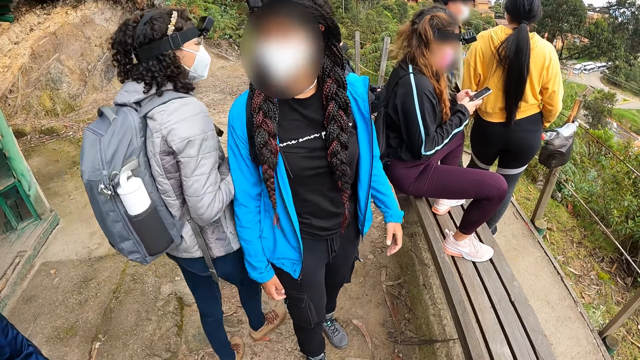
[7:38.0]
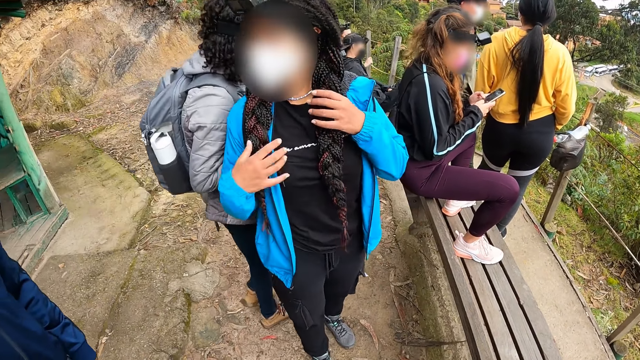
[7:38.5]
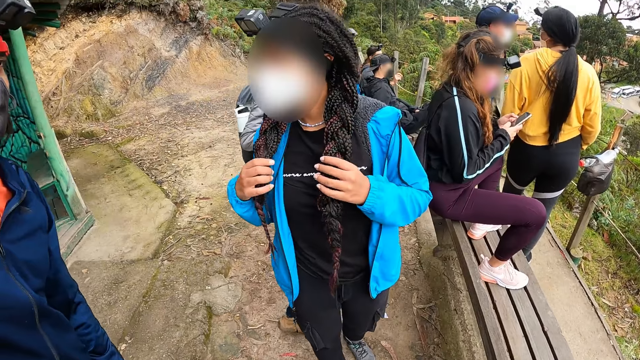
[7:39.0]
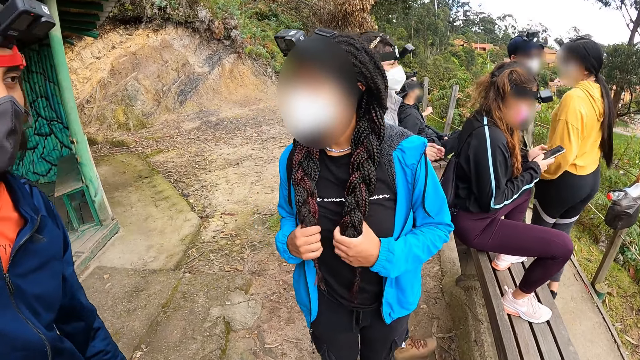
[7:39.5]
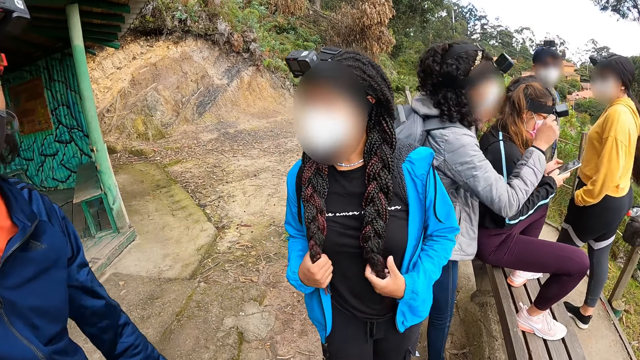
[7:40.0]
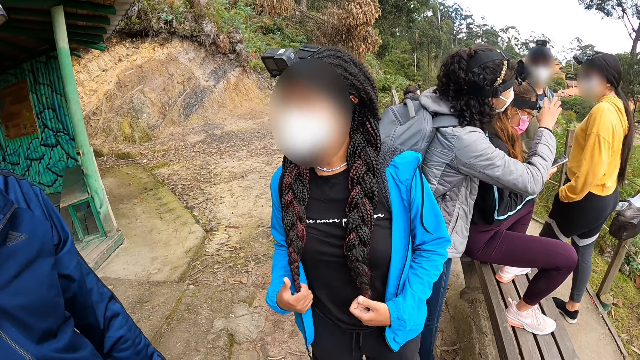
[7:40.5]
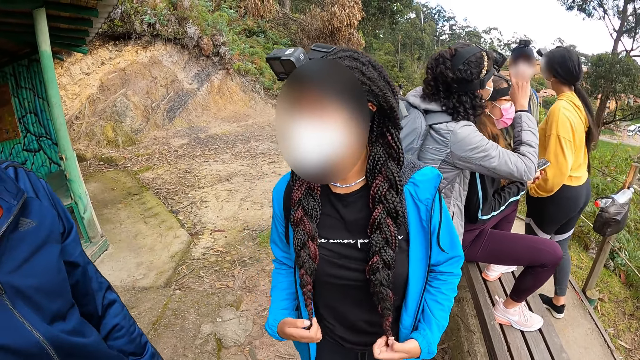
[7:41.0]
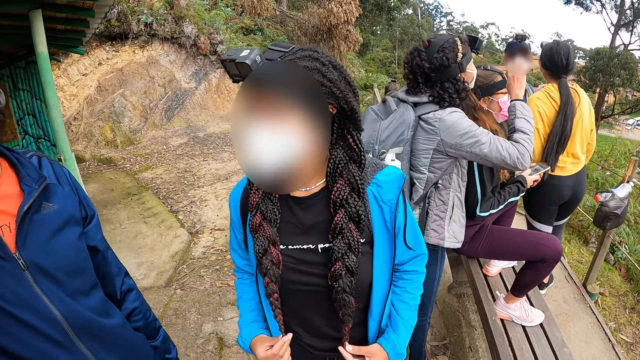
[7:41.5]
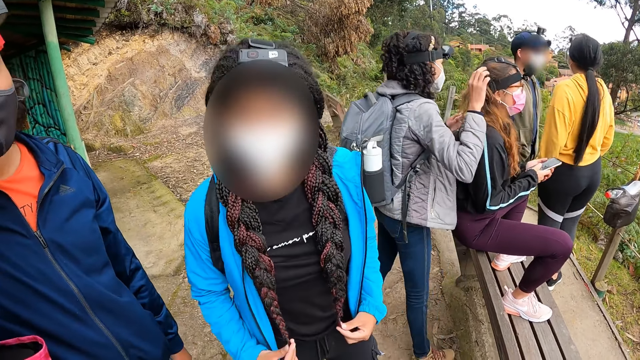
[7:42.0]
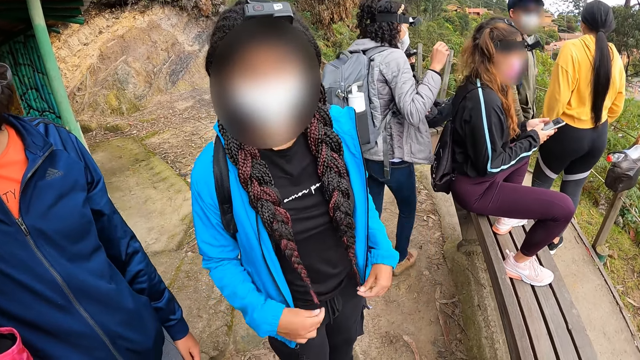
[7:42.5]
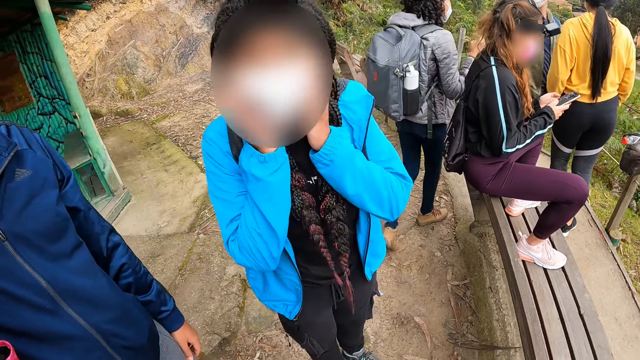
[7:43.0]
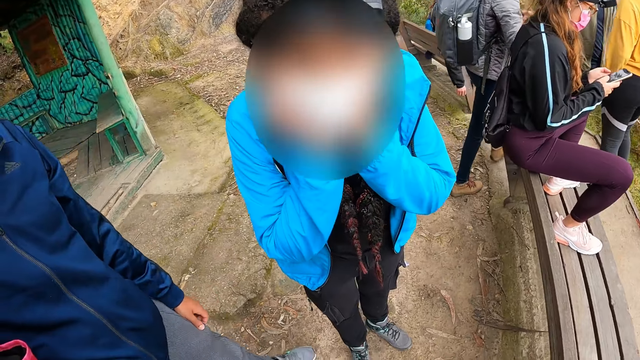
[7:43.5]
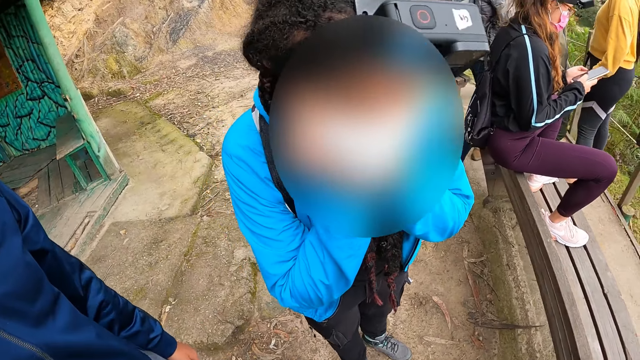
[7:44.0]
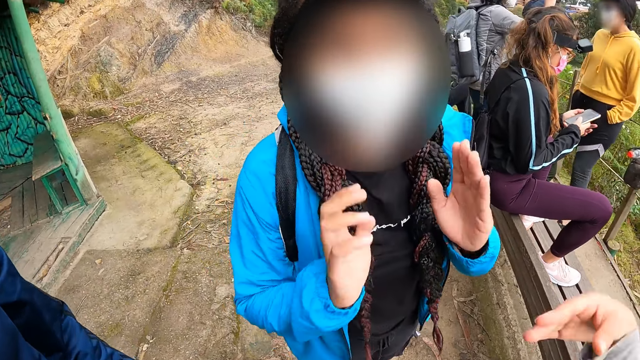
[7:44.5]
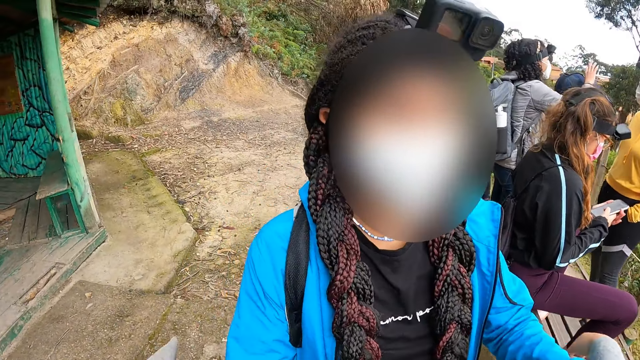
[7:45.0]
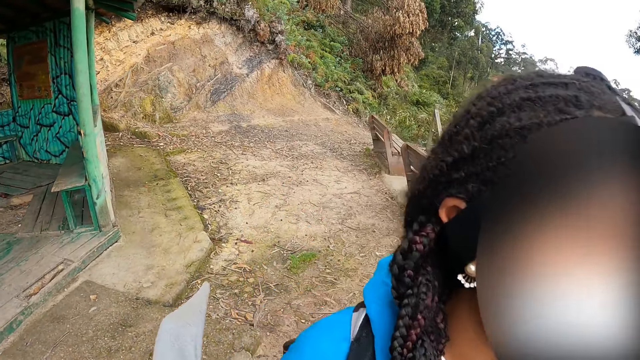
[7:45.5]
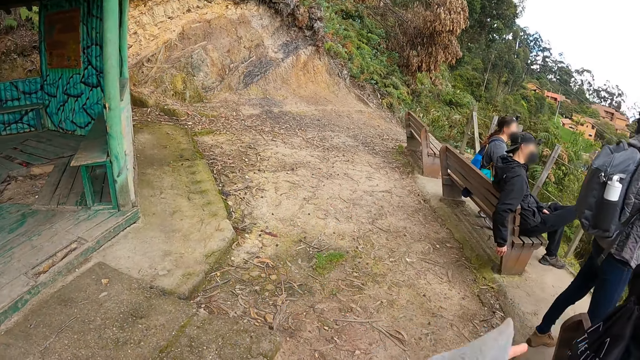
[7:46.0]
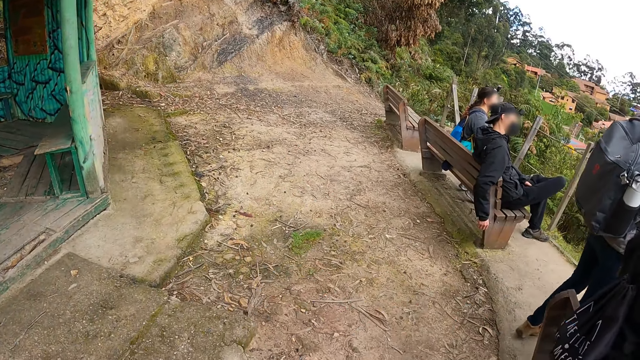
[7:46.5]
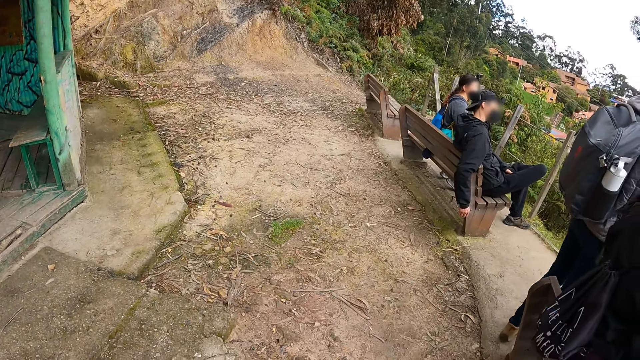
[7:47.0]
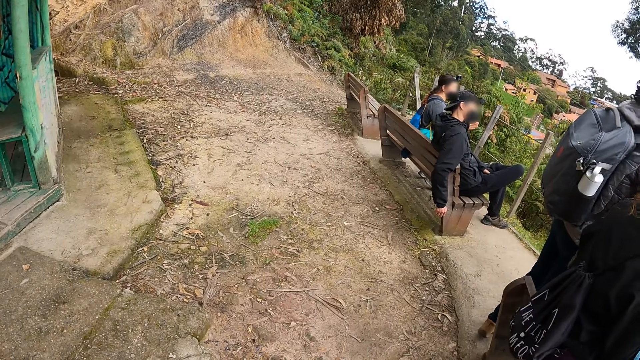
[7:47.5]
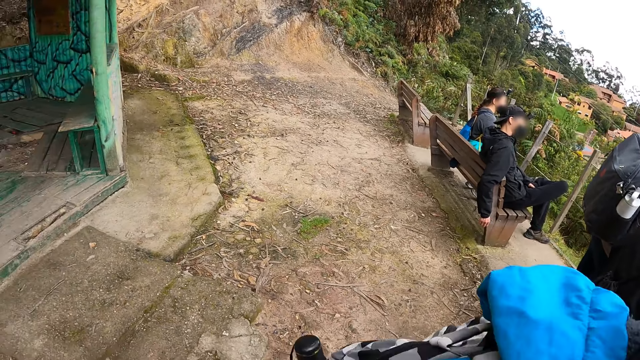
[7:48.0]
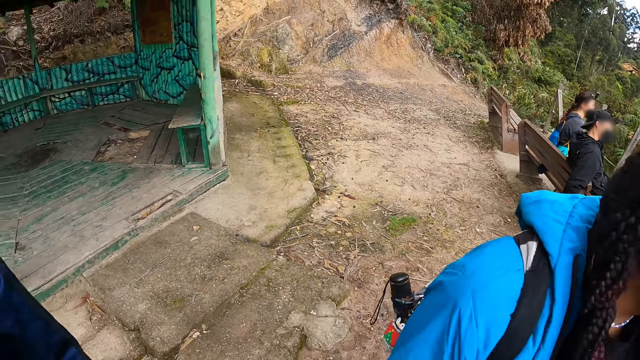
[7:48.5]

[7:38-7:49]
The woman touches her hair with both hands. Another woman sets a camera on a third woman's head with her right hand. A person uses another person's camera. The first woman touches her face with both hands. The camera wearer hugs the first woman. They stare around.

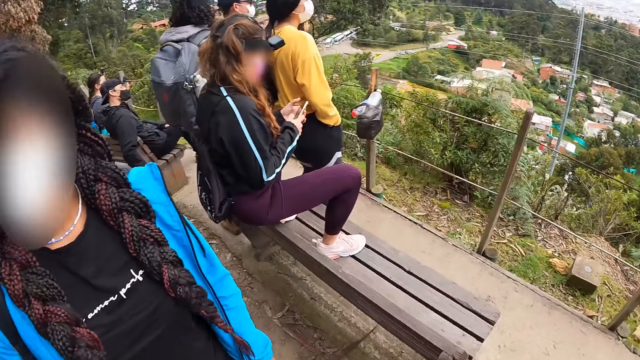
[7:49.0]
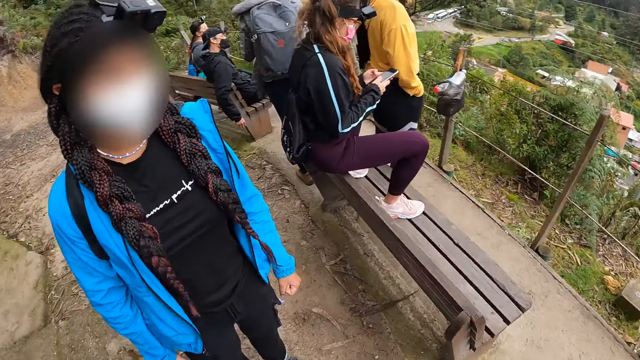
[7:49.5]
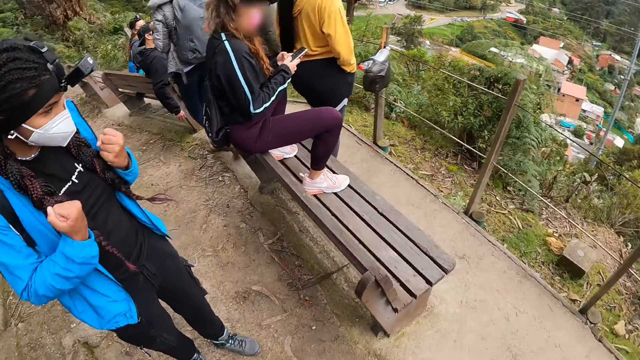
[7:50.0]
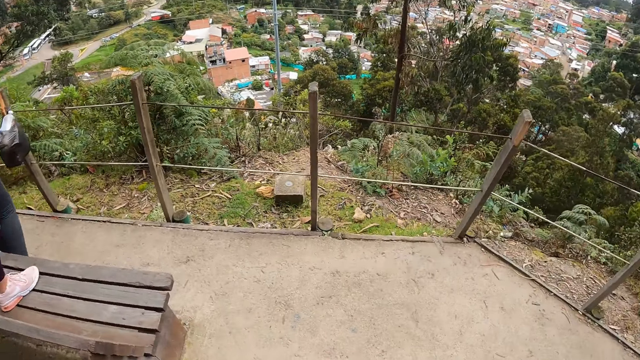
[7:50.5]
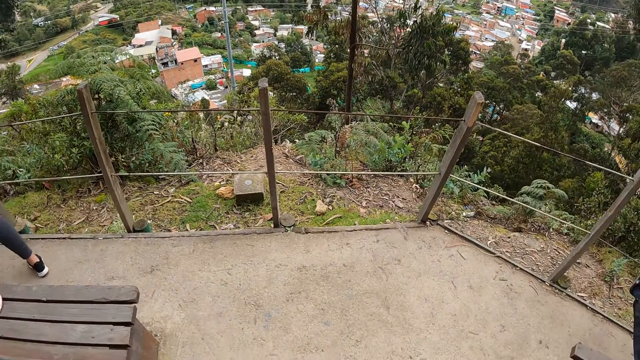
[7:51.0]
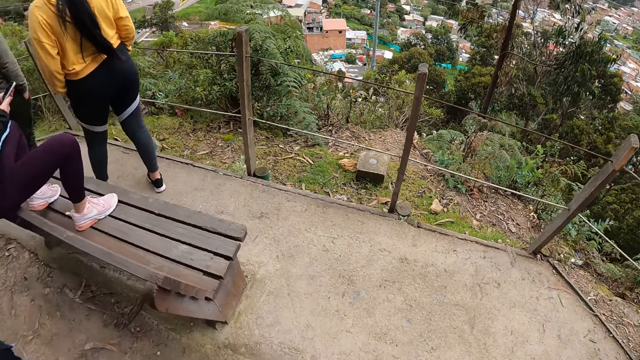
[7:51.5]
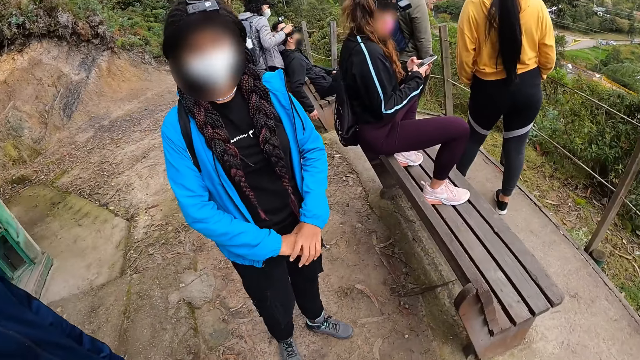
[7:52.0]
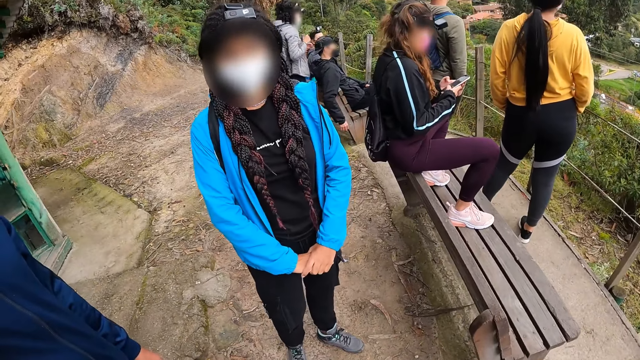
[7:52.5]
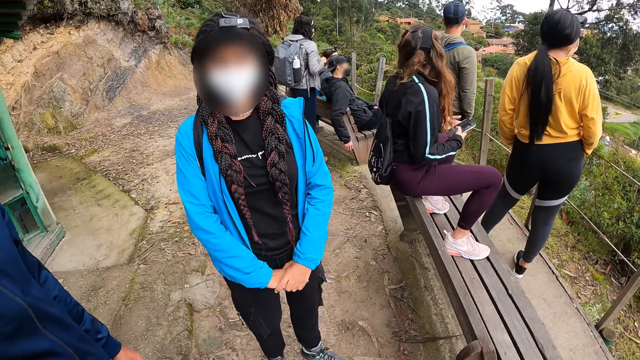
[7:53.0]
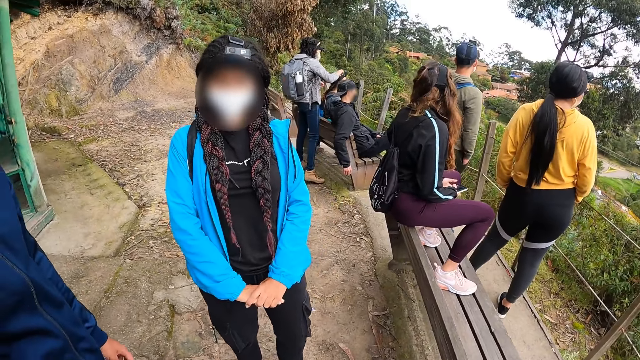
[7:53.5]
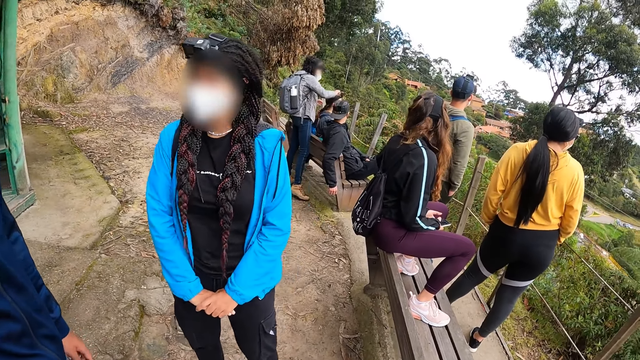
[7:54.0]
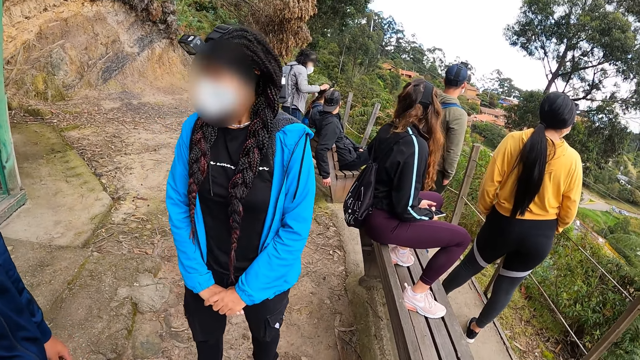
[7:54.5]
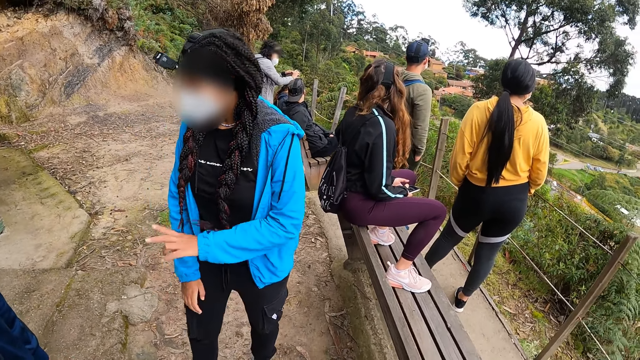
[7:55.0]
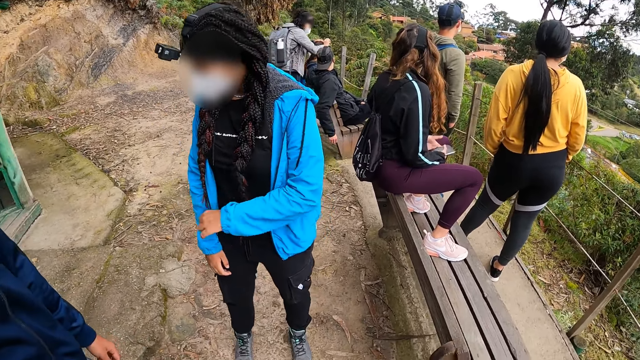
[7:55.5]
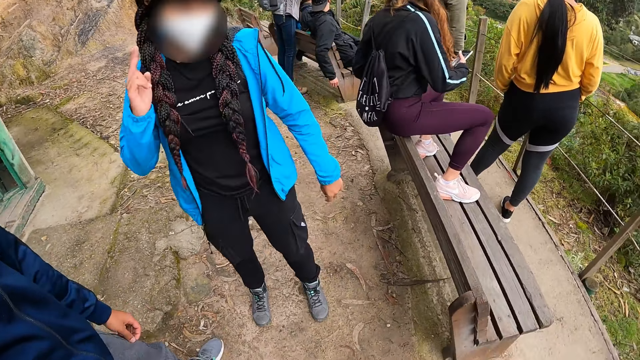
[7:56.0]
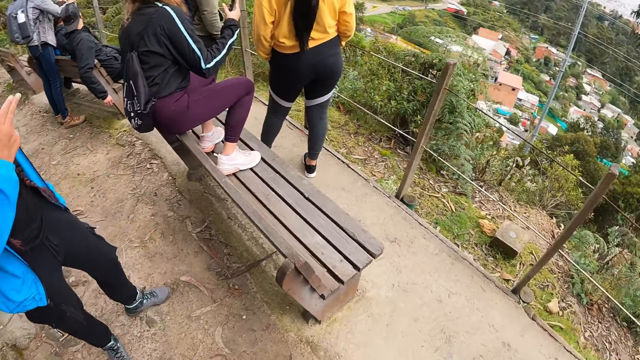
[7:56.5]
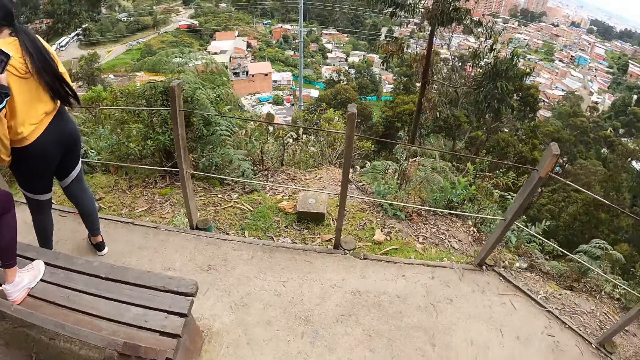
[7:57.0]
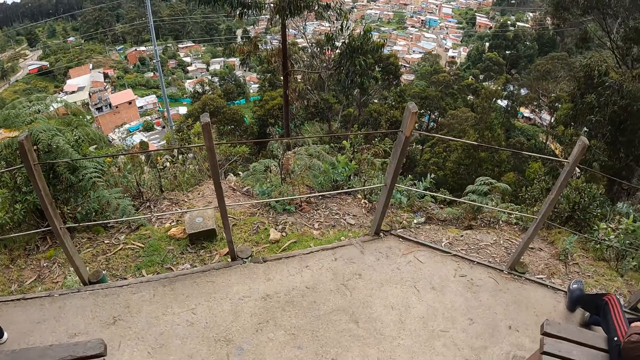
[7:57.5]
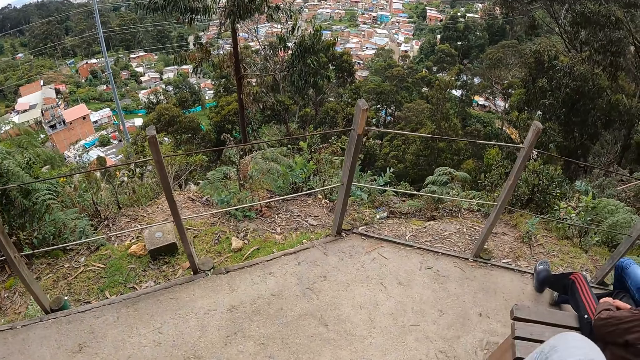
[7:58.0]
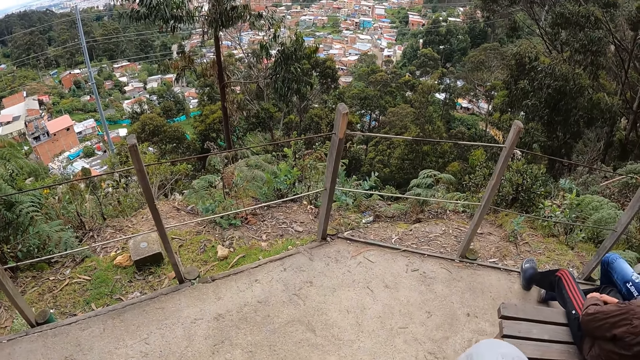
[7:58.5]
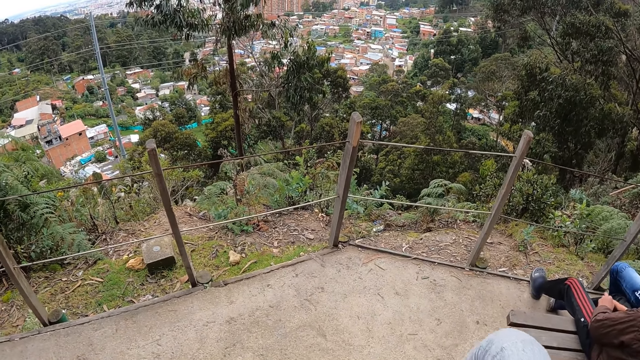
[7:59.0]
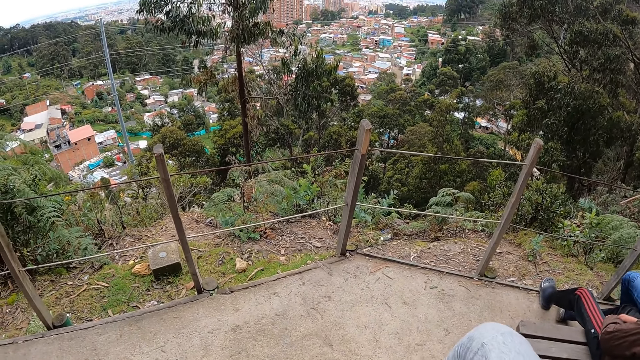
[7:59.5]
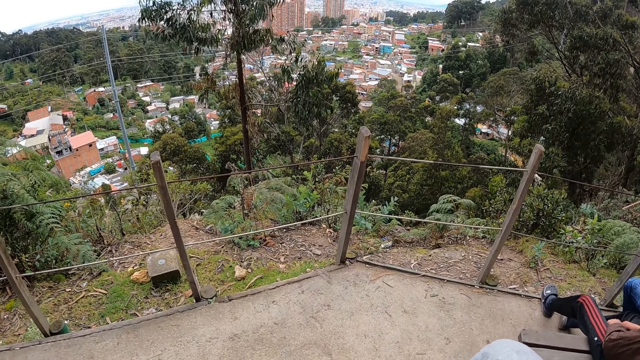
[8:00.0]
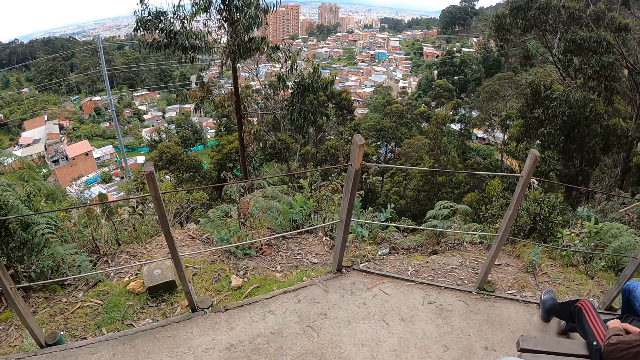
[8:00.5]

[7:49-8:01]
The camera wearer stares around. A person interacts with another person. A woman adjusts the camera on a man's head with both hands. Another woman stands from the chair. The camera wearer stares around.
